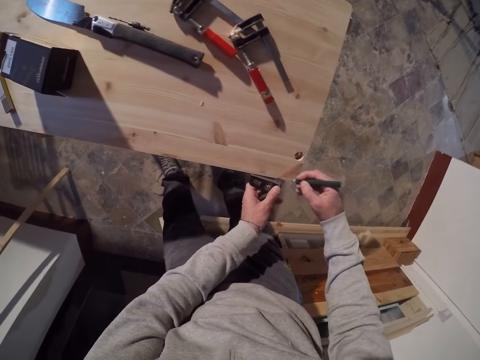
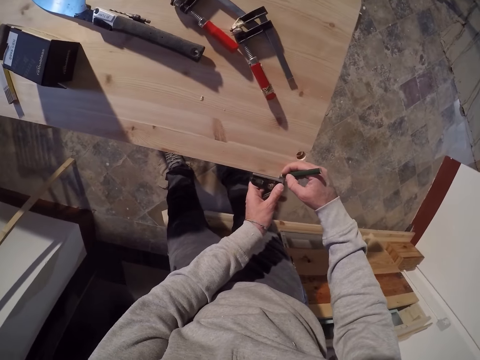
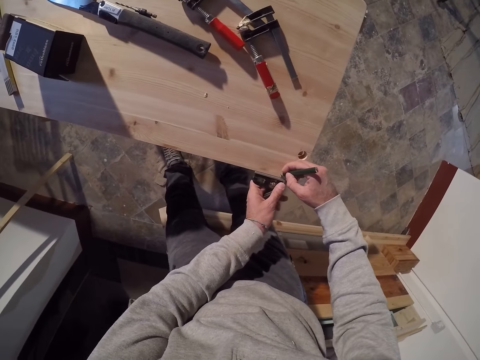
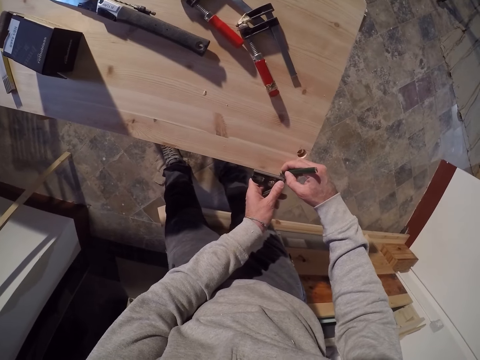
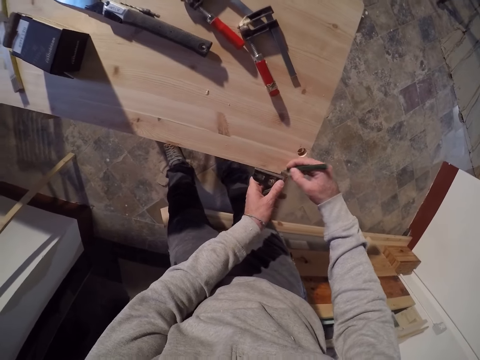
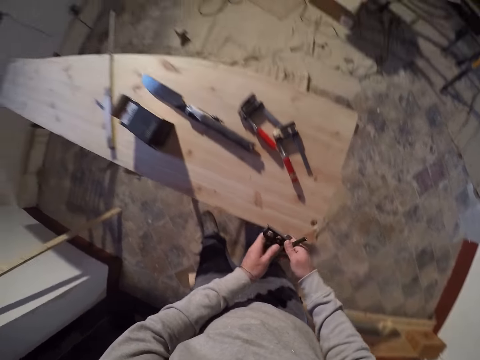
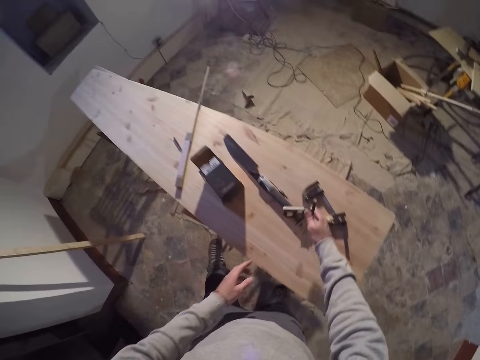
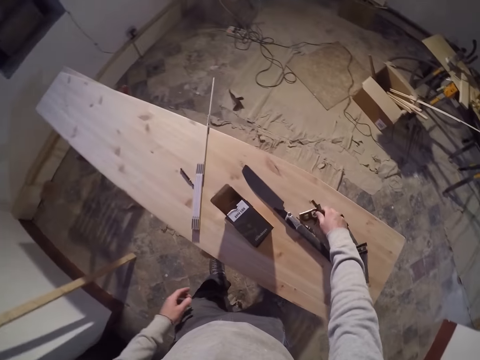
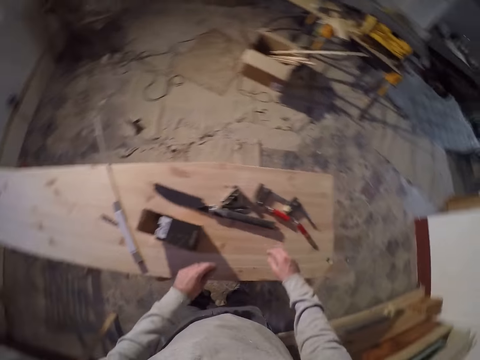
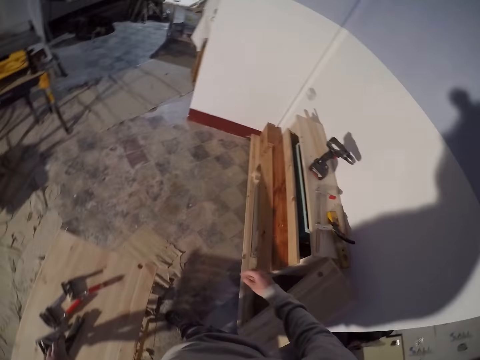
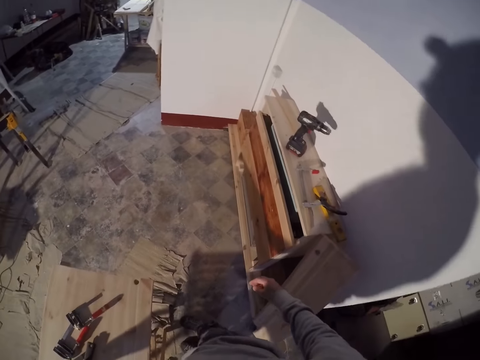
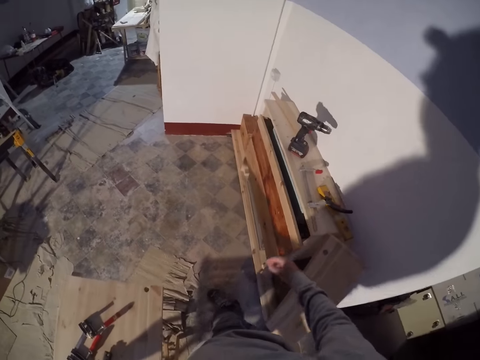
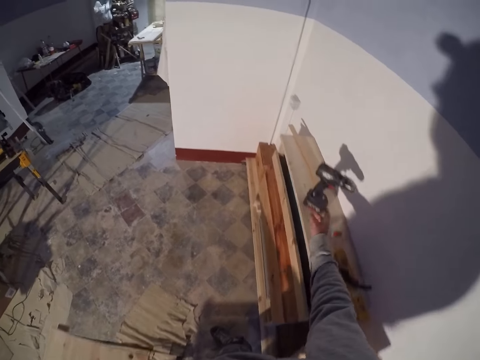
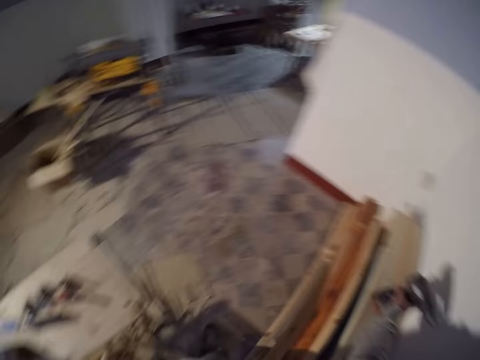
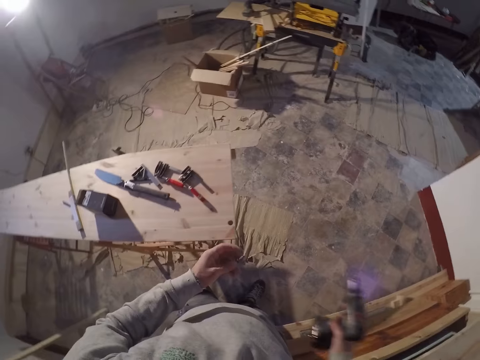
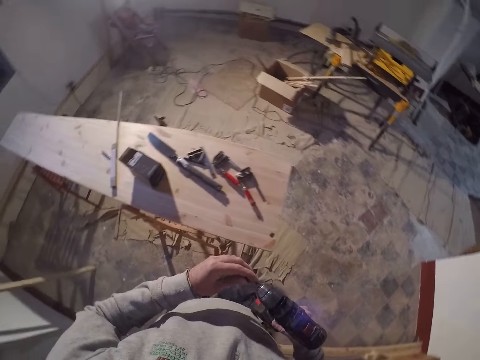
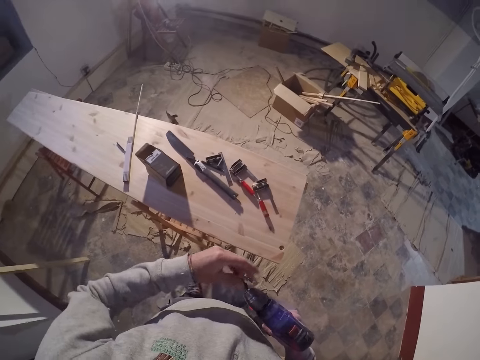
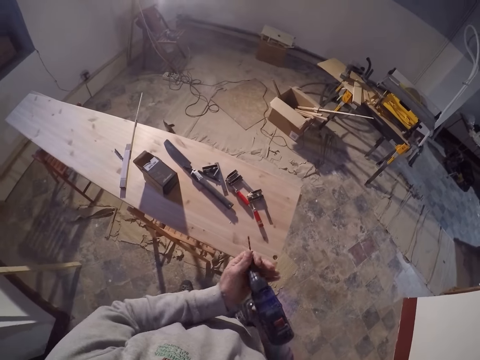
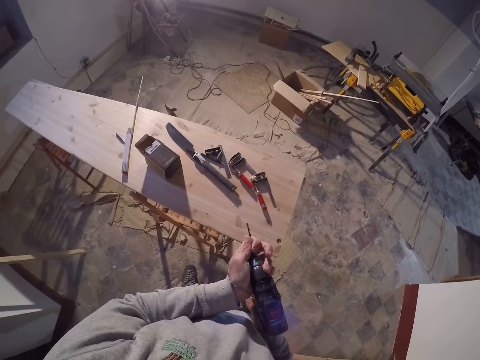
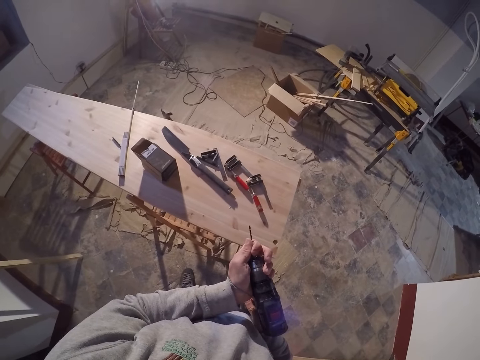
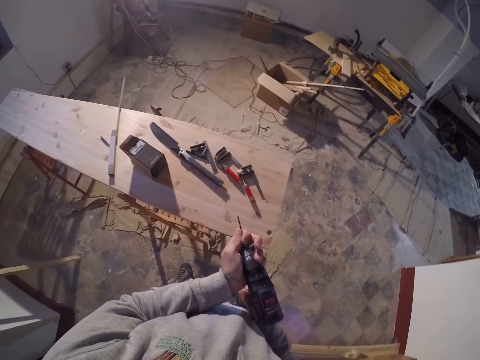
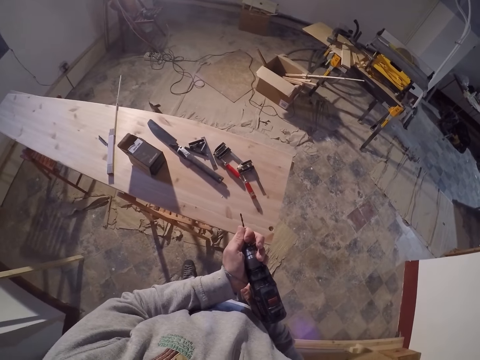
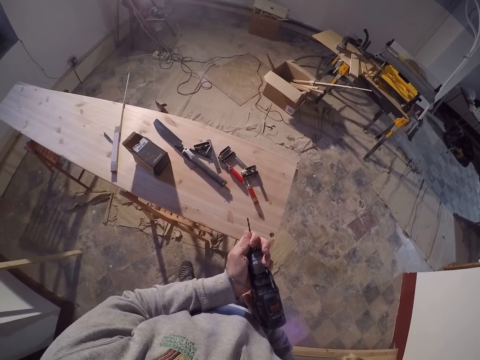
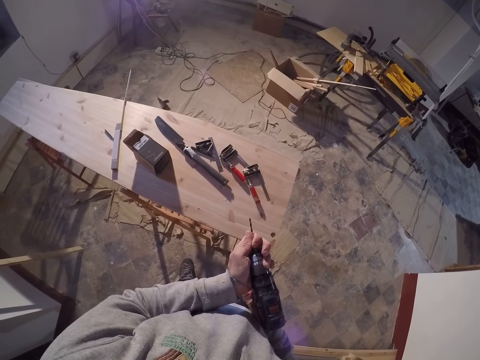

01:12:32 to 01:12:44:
The camera wearer places the t-square on the edge of the board. He marks the edge of the board with the pencil in his right hand. He drops the t-square and the pencil on the table with his right hand. He picks up a drilling machine from the top of a cabinet with his right hand. He fastens a drill bit to the drilling machine with his left hand.

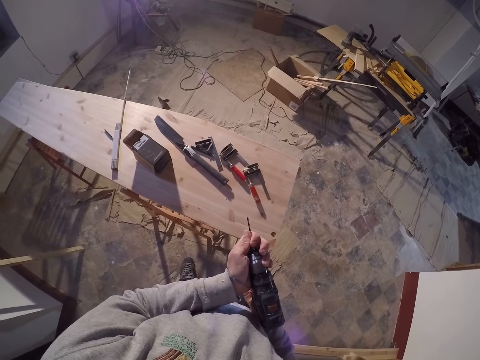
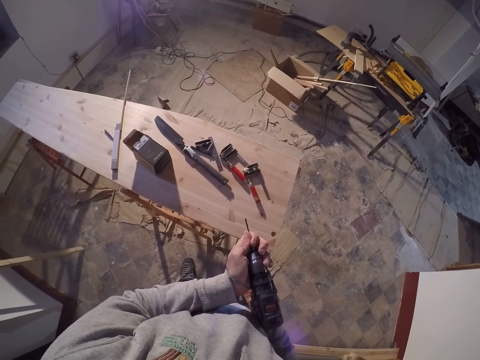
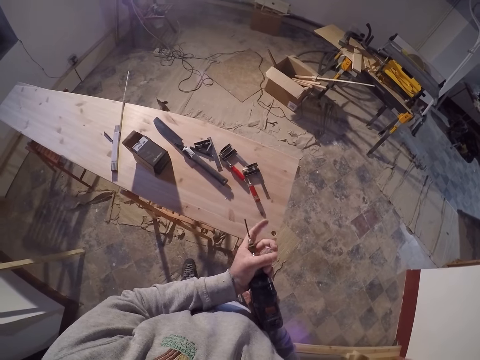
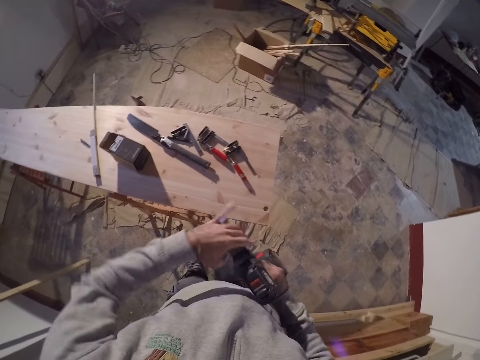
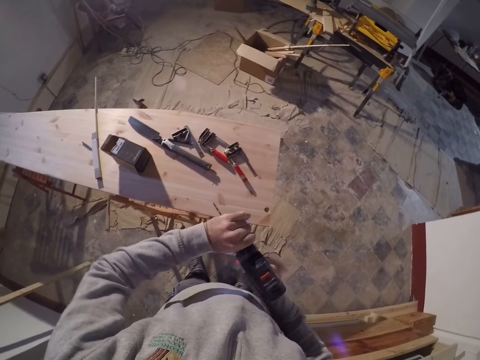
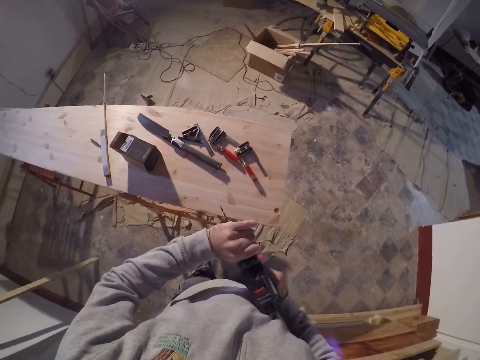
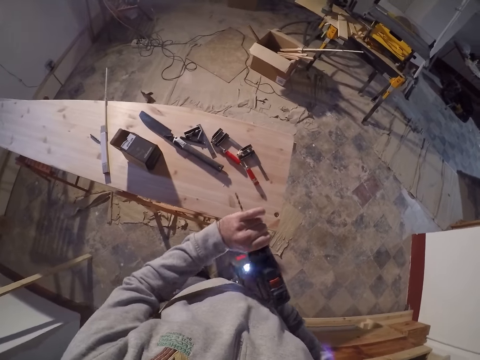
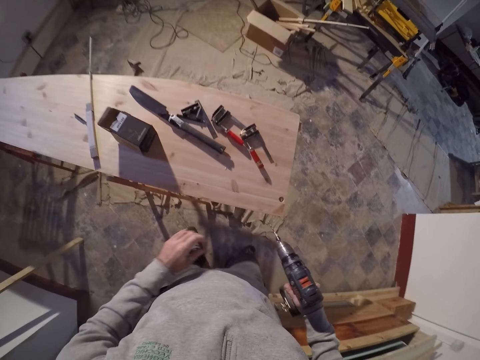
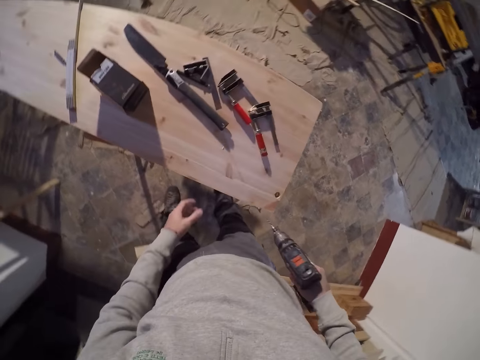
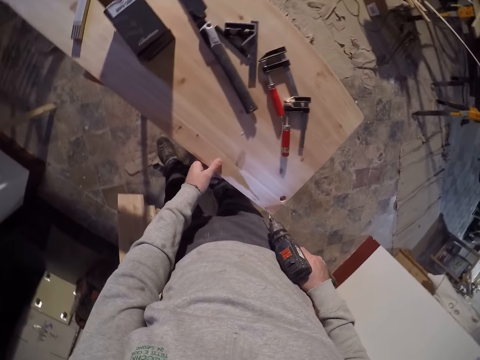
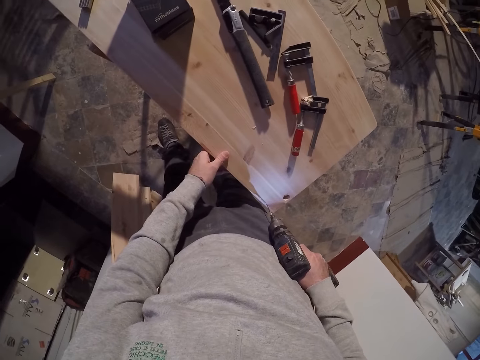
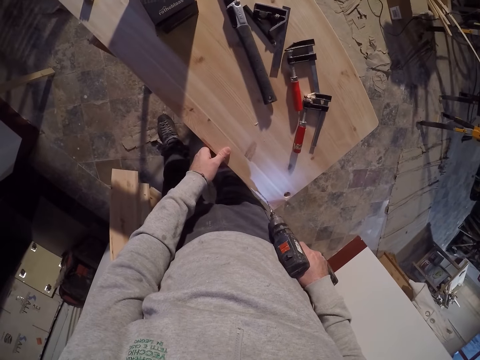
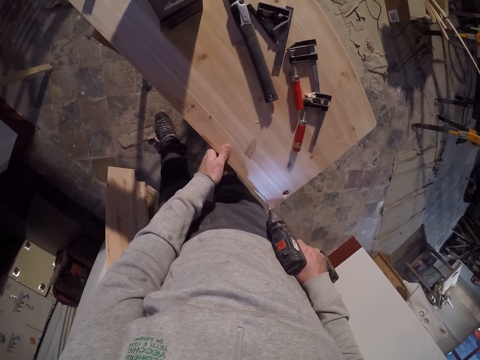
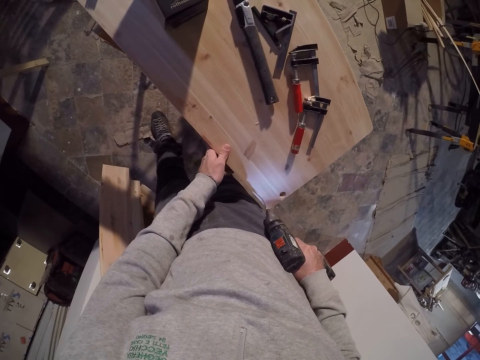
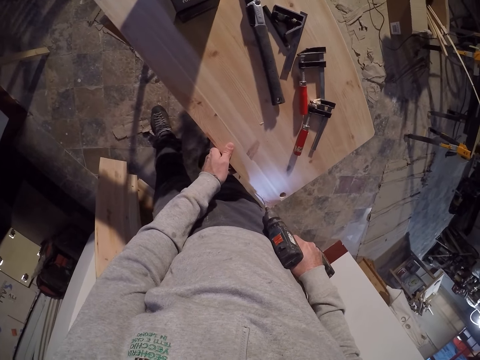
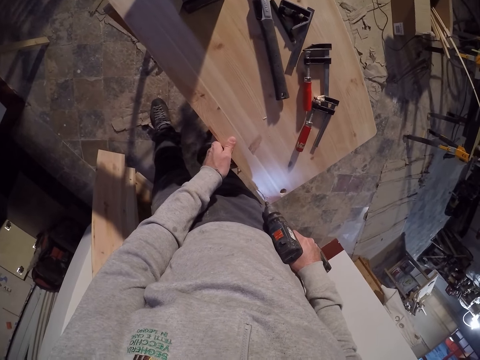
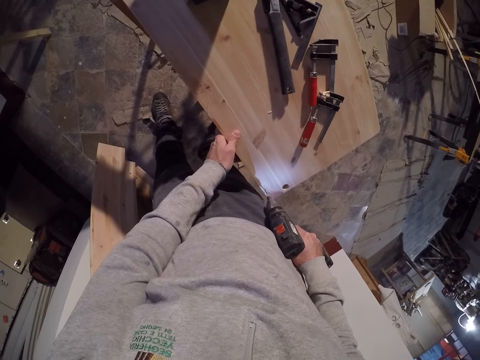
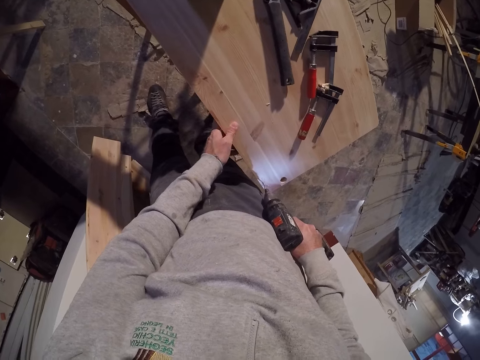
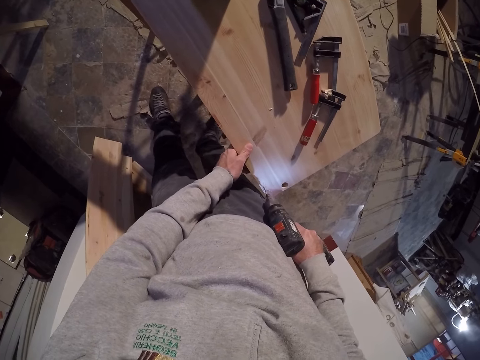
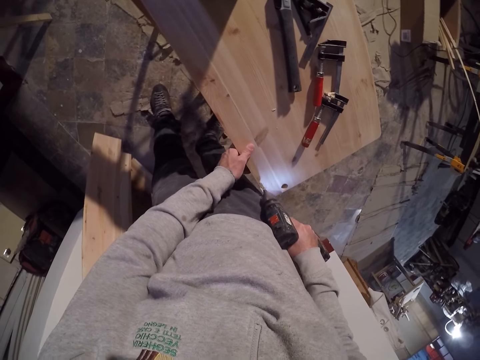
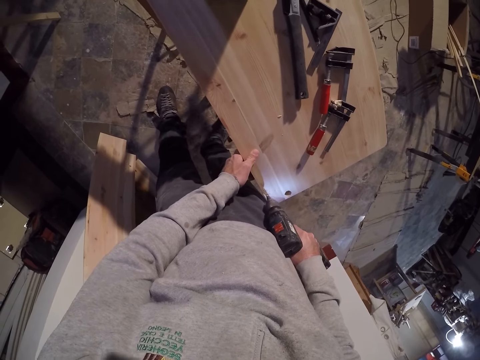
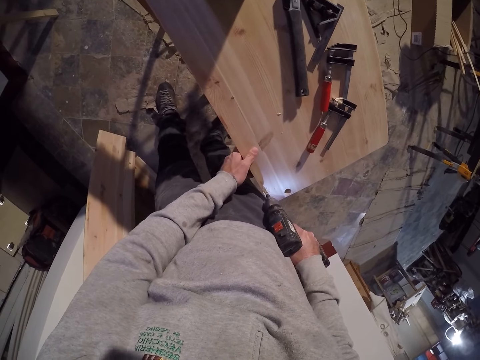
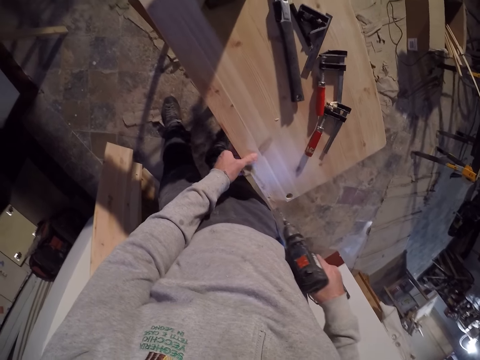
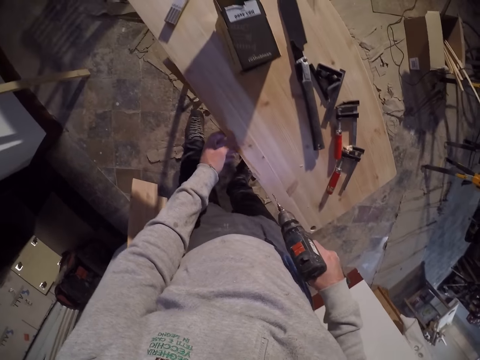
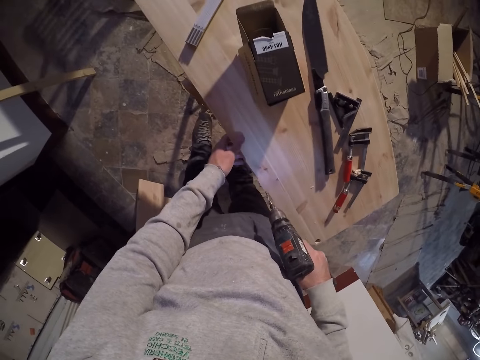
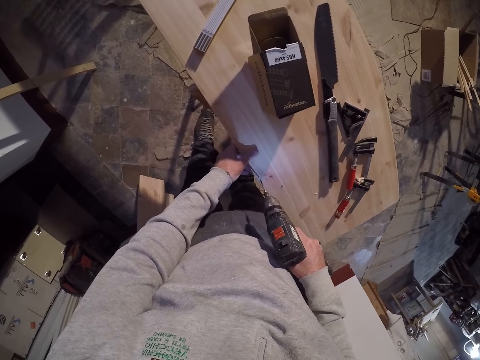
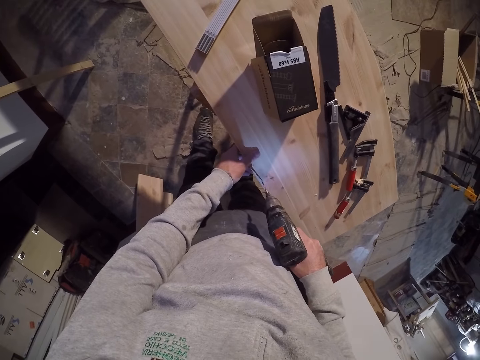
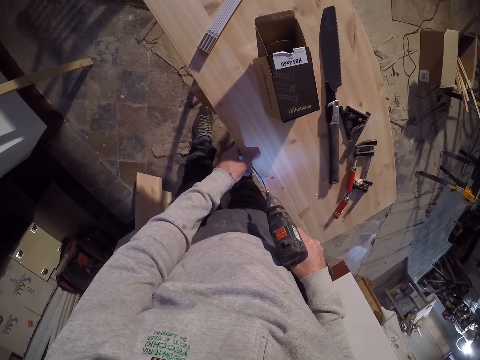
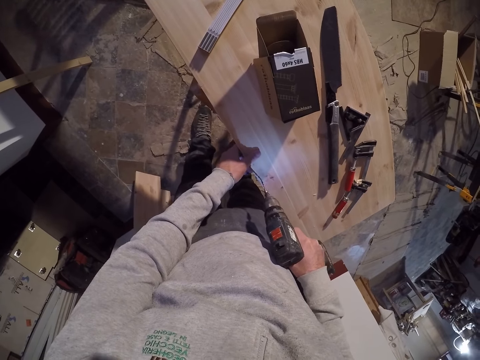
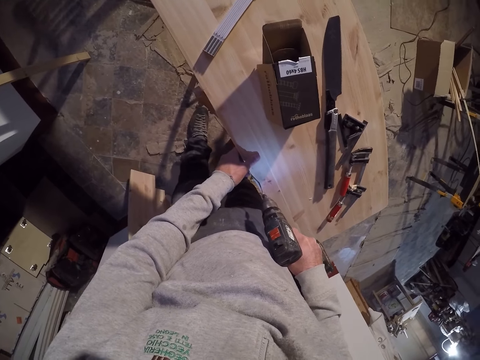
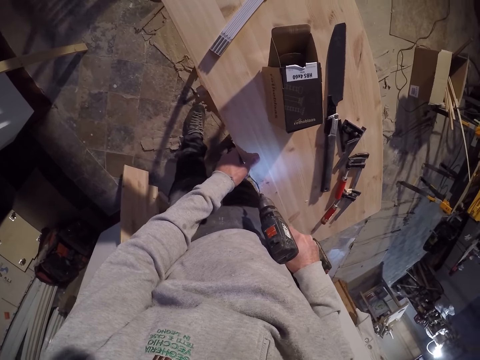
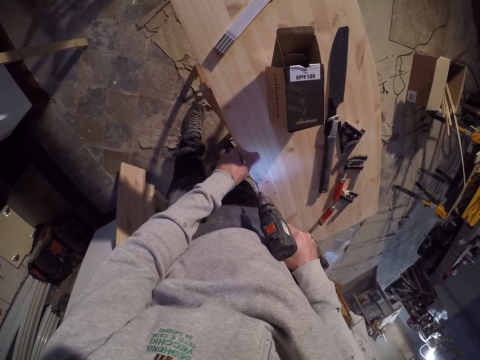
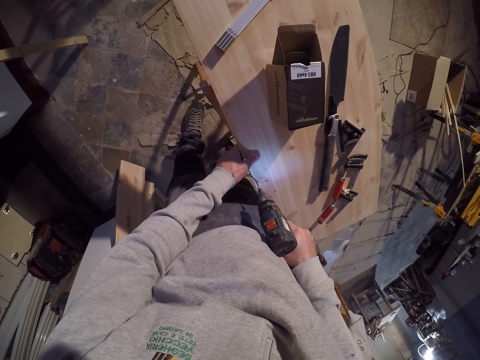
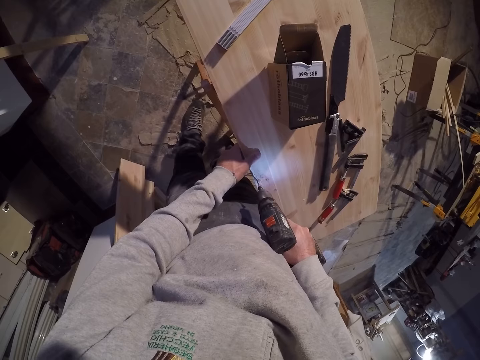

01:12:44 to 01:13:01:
The camera wearer twists the drilling machine. He grips the board with his left hand. He drills the board with the drilling machine in his right hand. He grips the board with his left hand. He drills the board with the drilling machine in his right hand.
